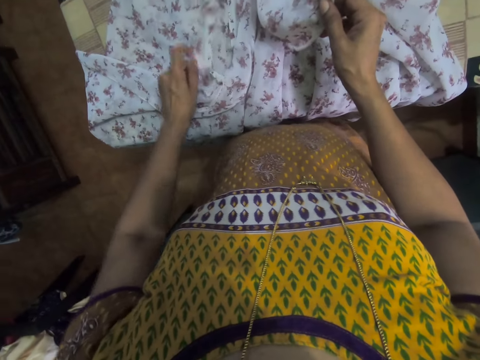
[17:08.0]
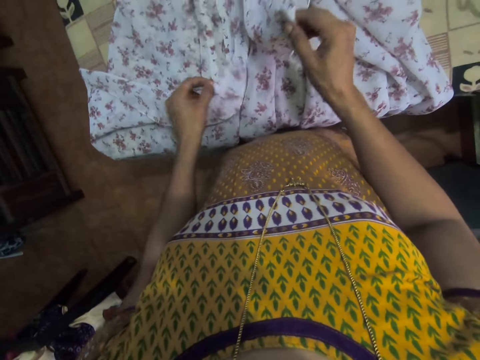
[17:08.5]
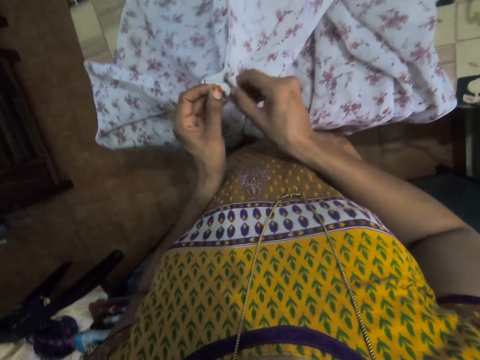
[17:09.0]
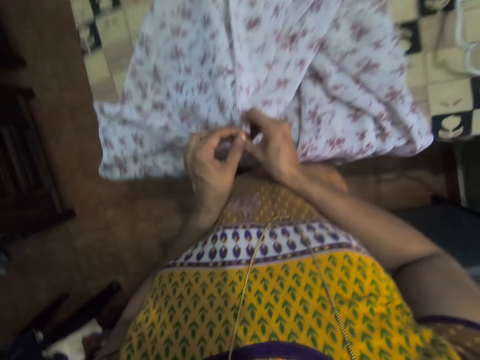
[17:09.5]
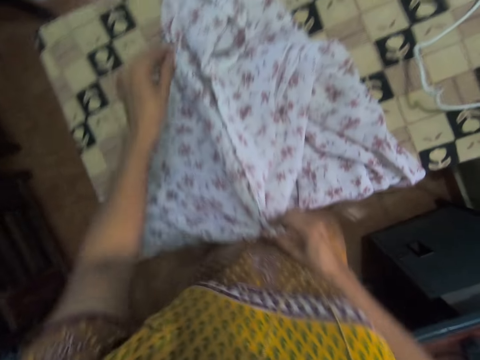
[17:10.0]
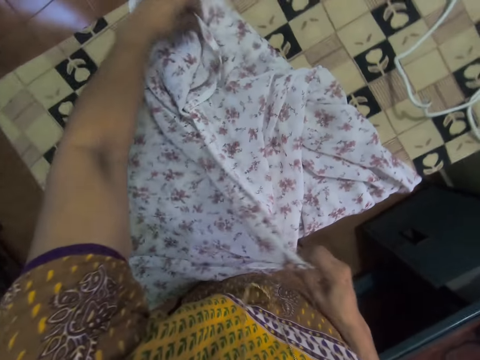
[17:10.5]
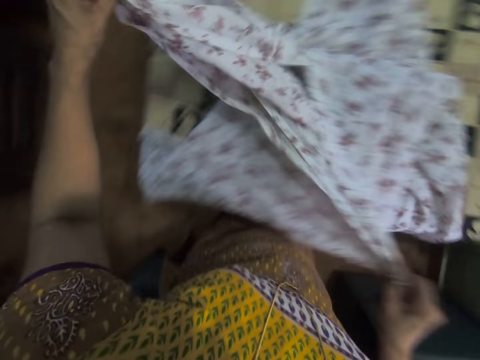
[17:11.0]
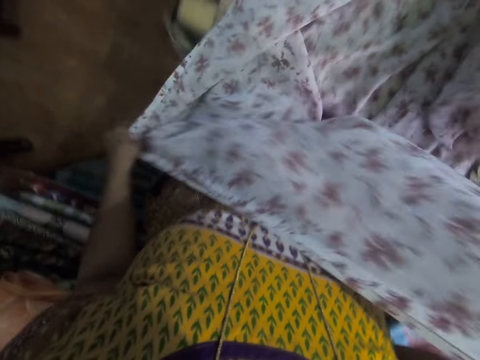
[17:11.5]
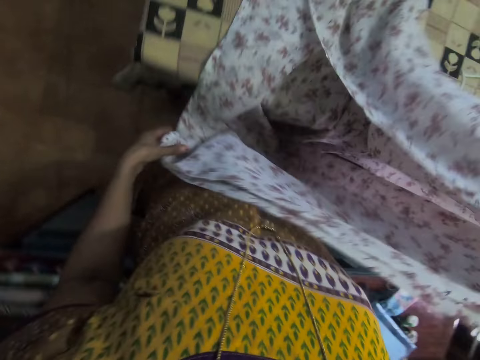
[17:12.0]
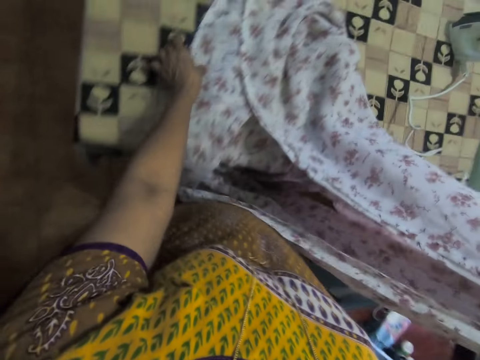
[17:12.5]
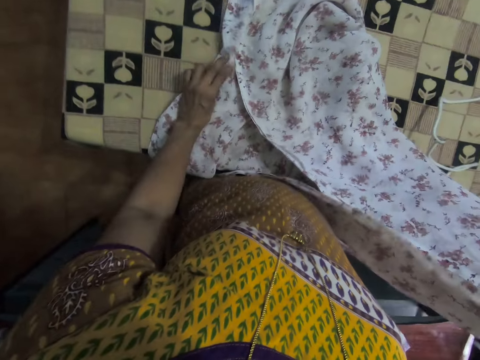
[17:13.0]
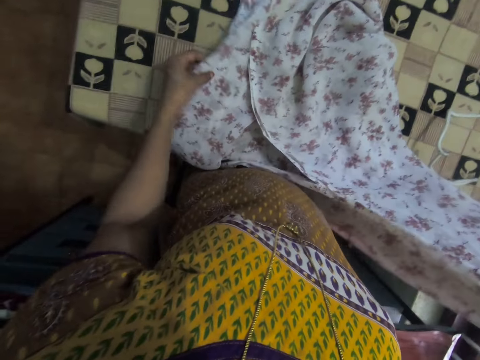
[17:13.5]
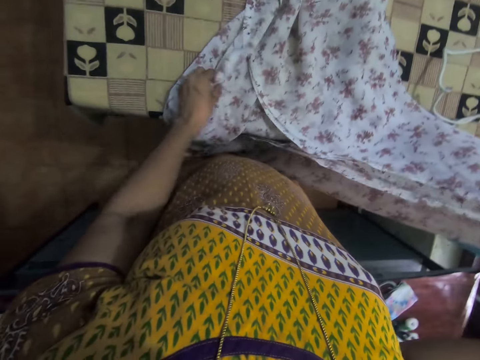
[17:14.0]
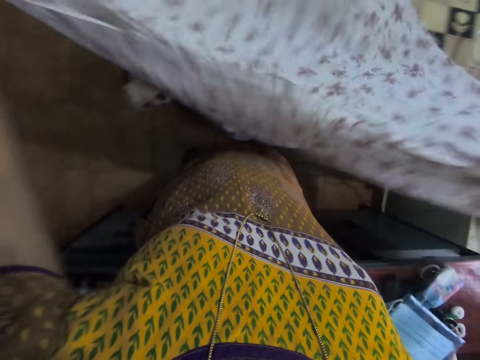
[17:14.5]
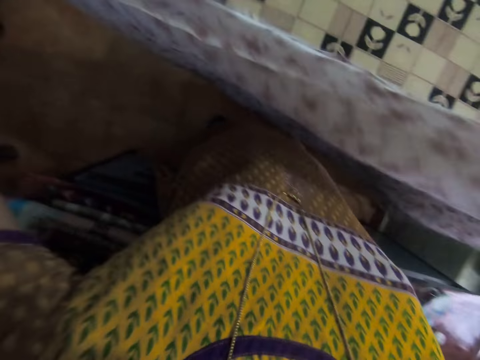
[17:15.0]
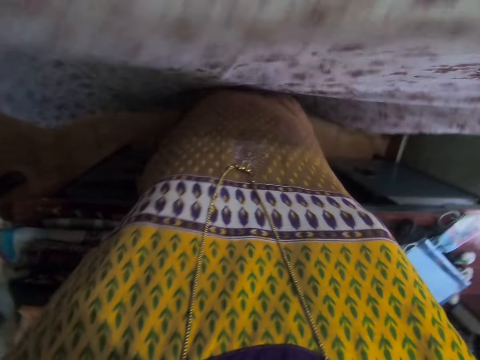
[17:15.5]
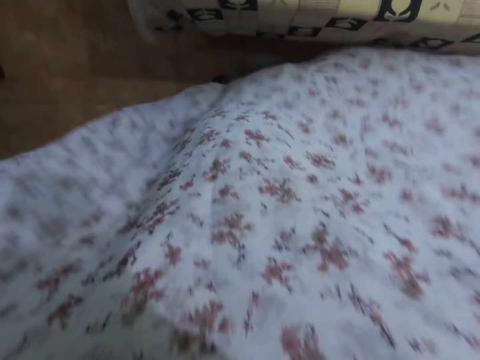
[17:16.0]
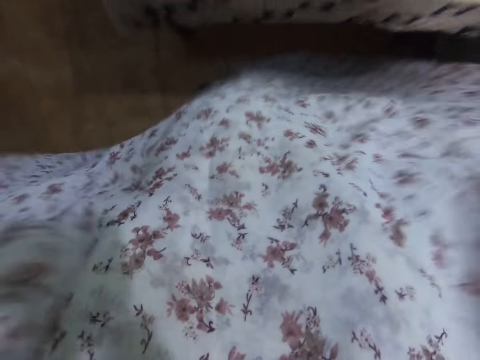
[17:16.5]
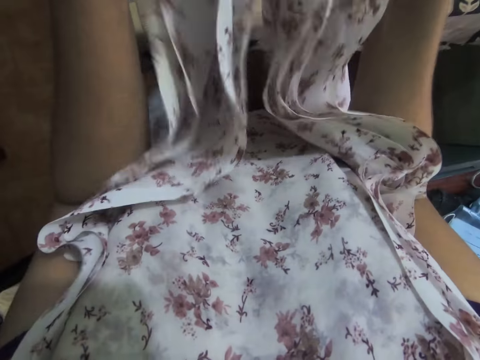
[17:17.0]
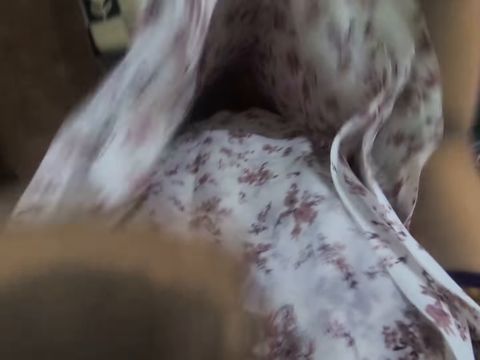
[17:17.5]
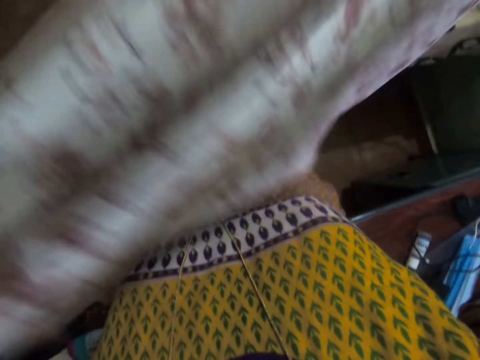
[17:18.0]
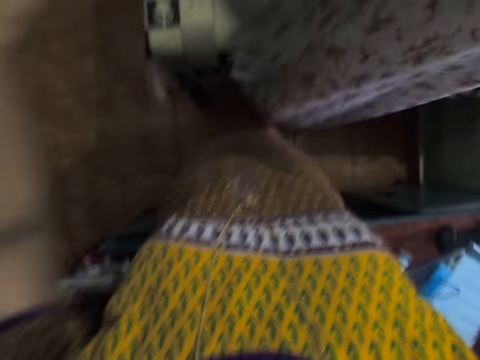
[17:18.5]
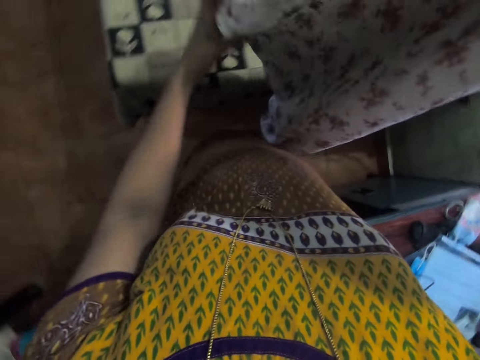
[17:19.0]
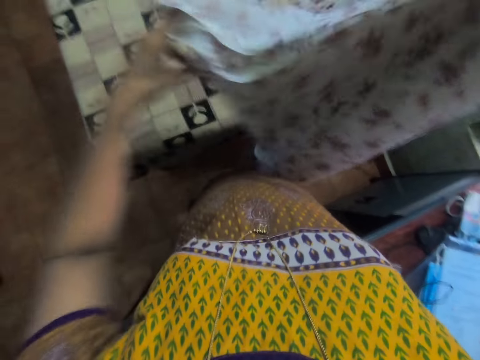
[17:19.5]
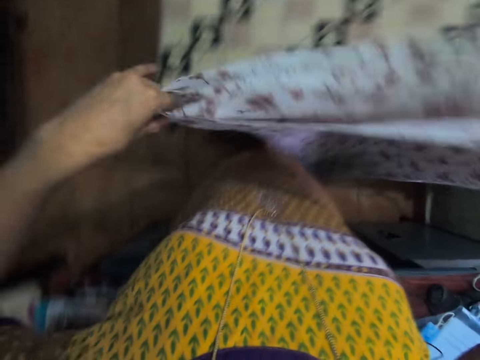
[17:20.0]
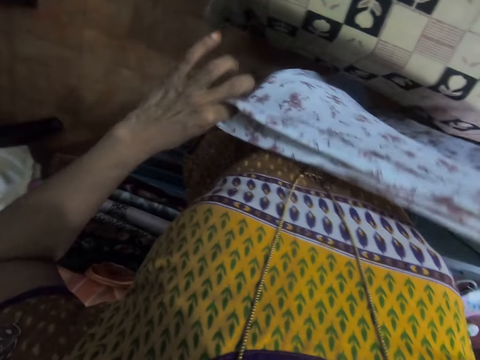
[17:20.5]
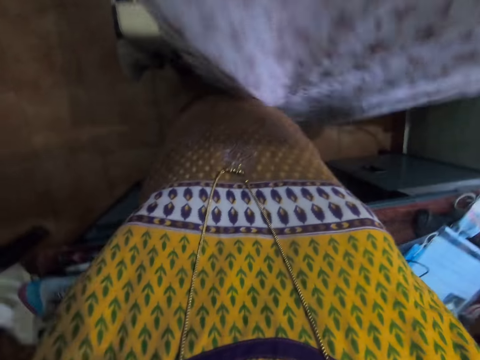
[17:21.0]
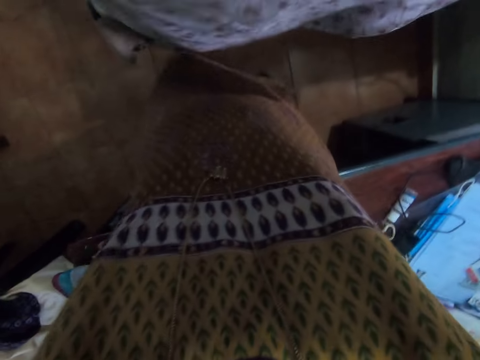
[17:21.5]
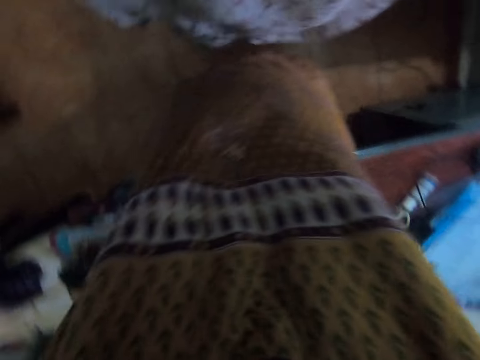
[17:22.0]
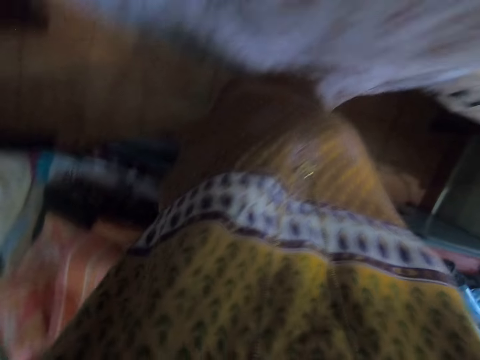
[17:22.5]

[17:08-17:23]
The camera wearer raises a cloth with both hands. They fold the cloth.

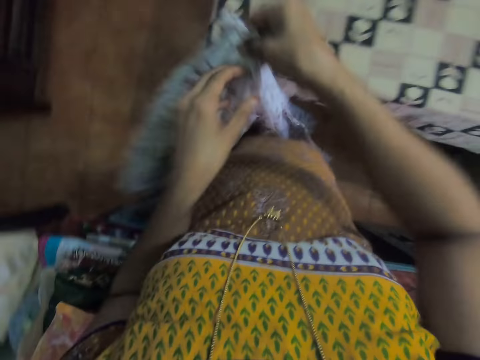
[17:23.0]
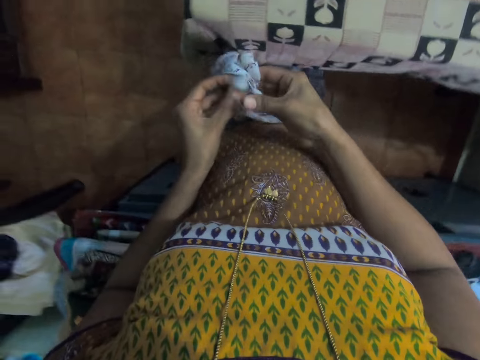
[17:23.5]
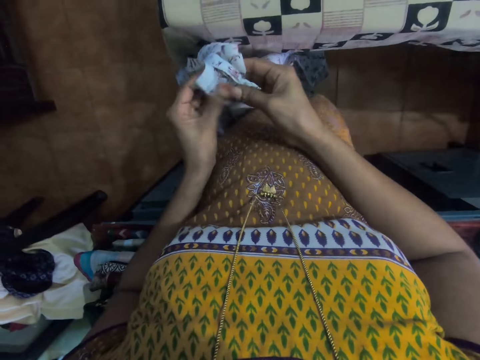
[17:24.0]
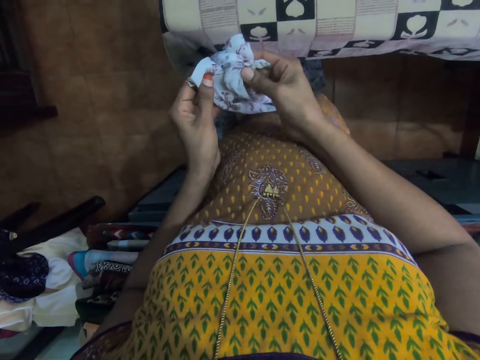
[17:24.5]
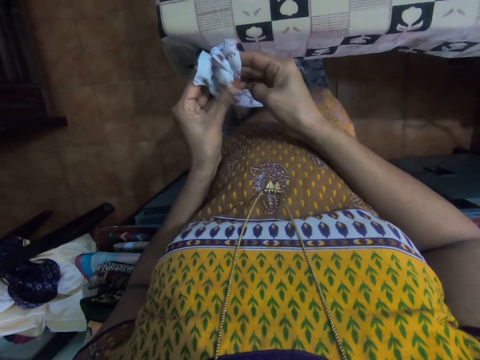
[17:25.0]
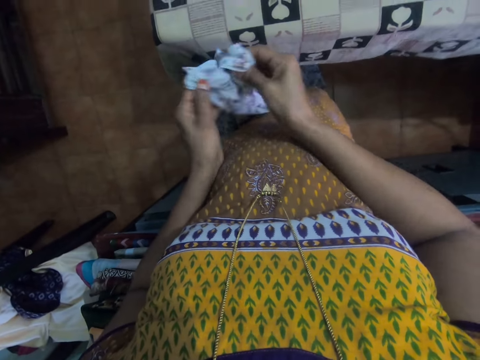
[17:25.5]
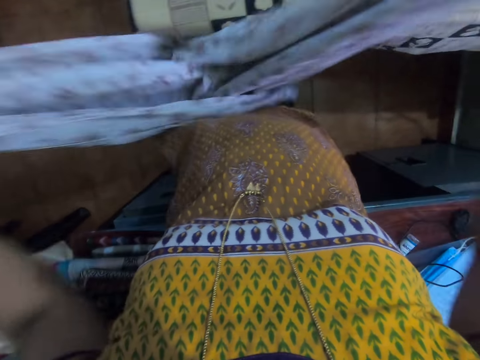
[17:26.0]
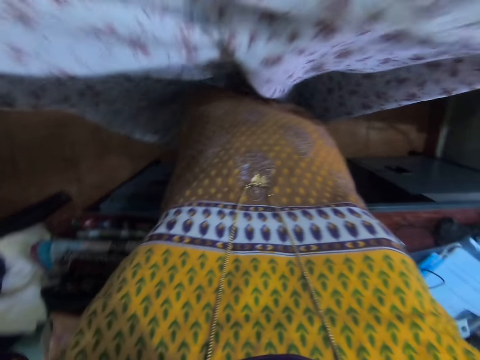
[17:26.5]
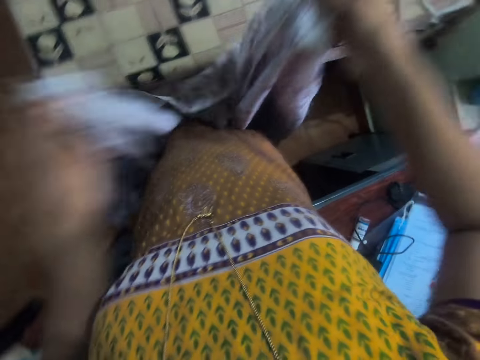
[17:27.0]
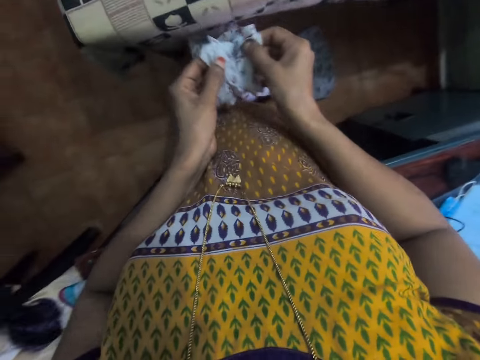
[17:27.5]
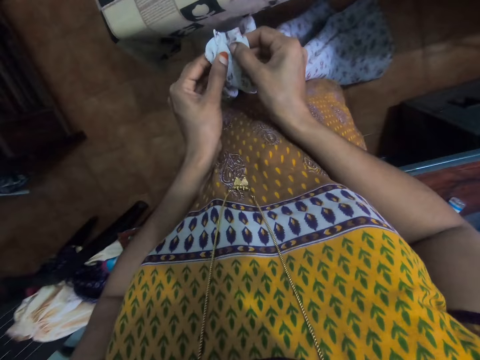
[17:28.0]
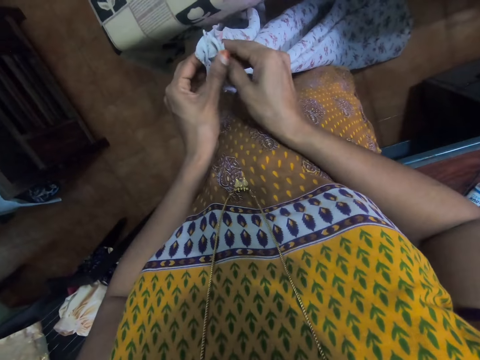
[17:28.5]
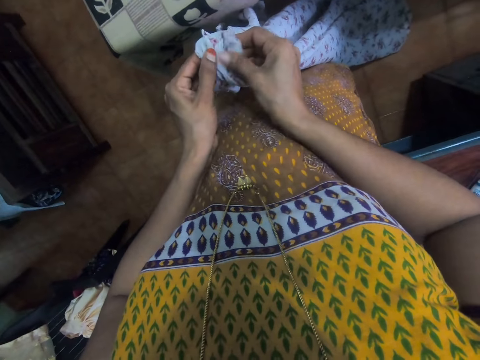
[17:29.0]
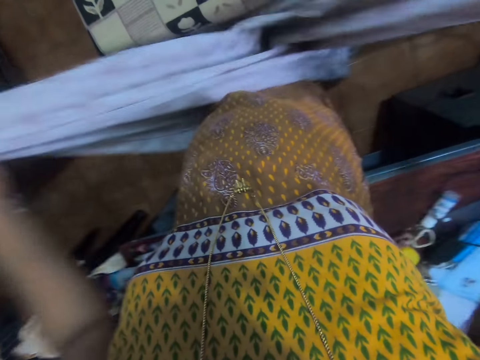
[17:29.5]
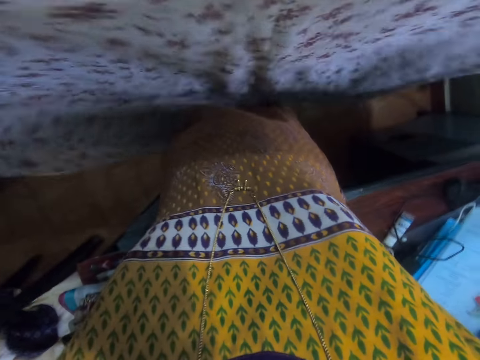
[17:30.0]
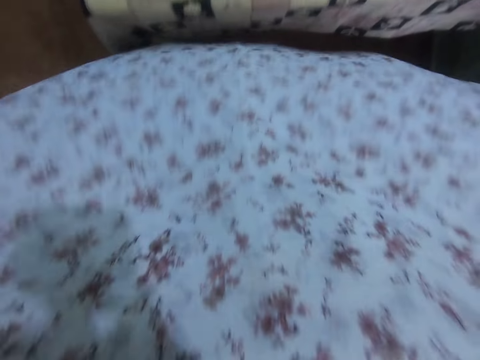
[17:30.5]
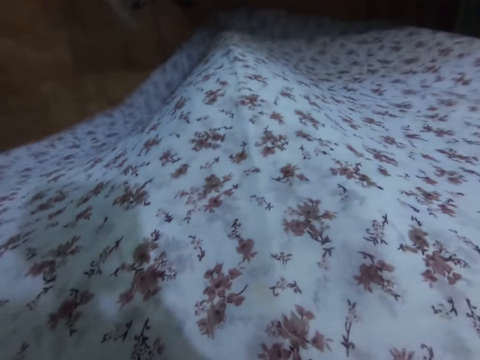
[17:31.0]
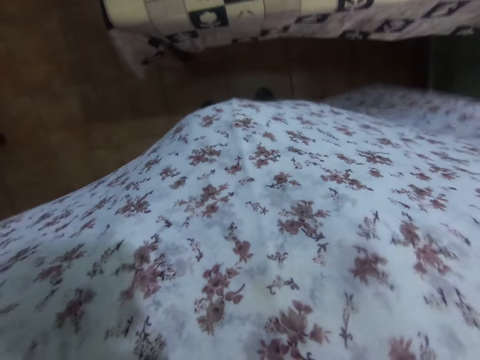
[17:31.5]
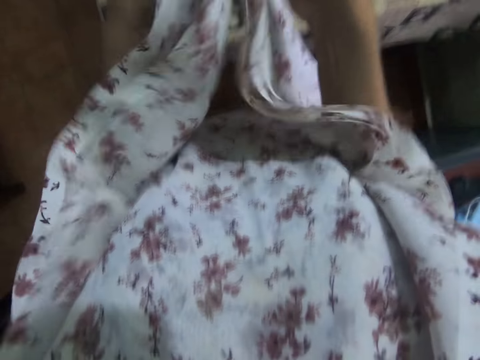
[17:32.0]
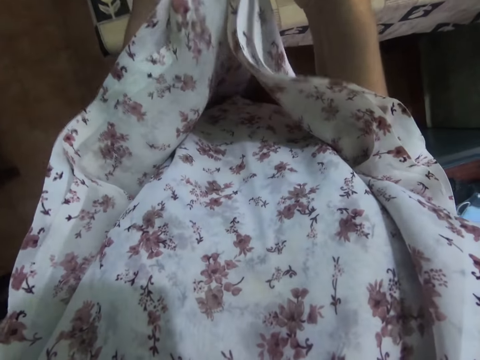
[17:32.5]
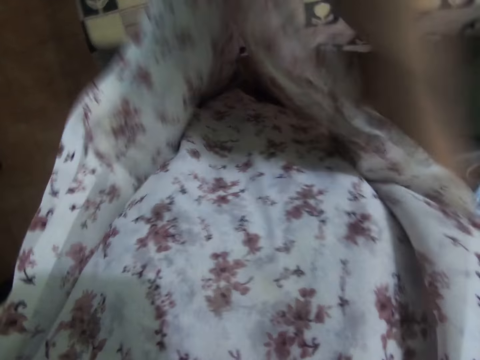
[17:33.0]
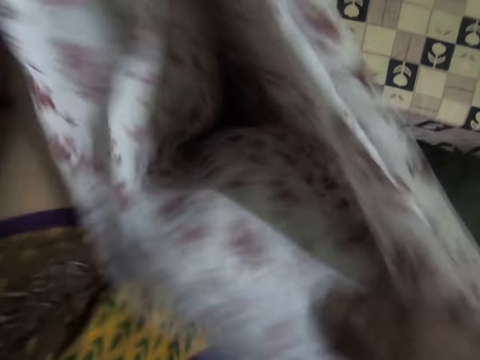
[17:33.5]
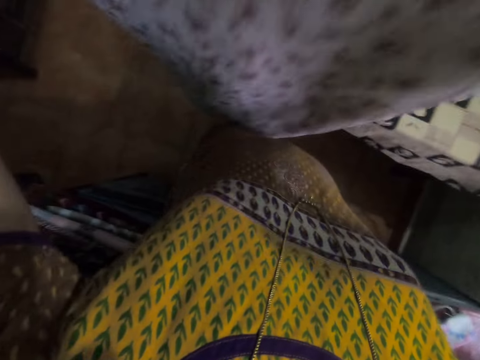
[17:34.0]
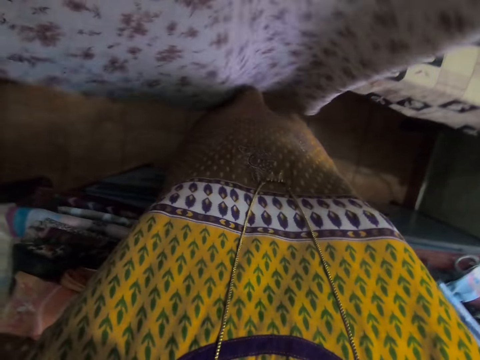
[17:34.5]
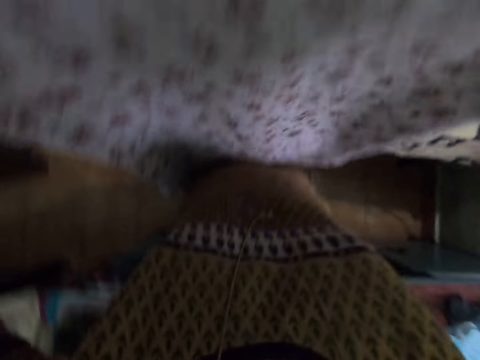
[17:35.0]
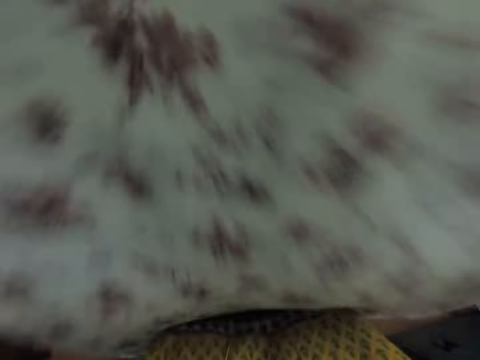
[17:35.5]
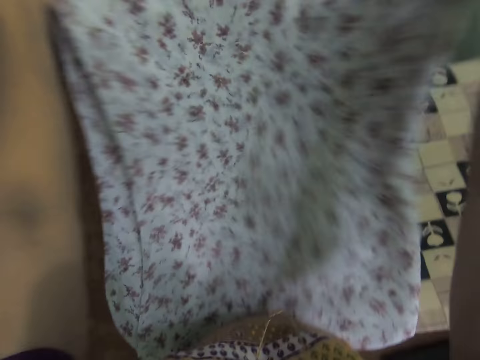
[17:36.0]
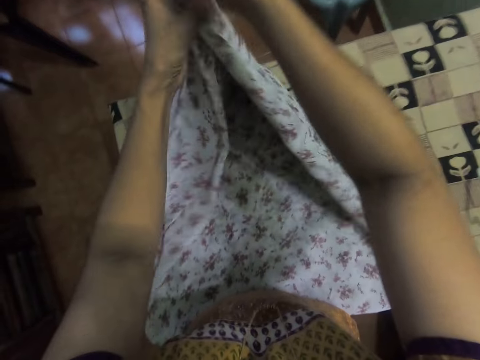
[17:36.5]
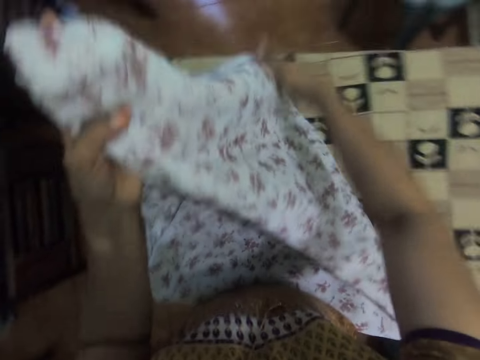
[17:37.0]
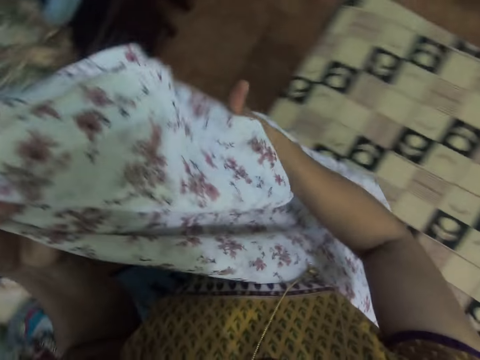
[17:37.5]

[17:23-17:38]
The camera wearer straightens a cloth. They raise the cloth with both hands. They fold the cloth. They raise the cloth with both hands.
